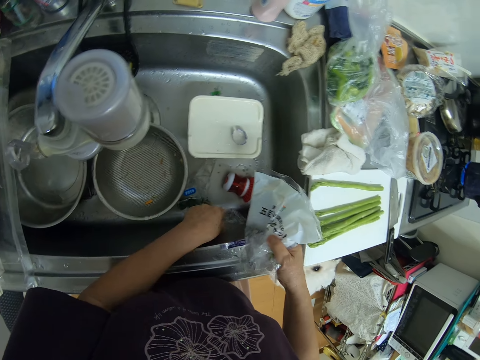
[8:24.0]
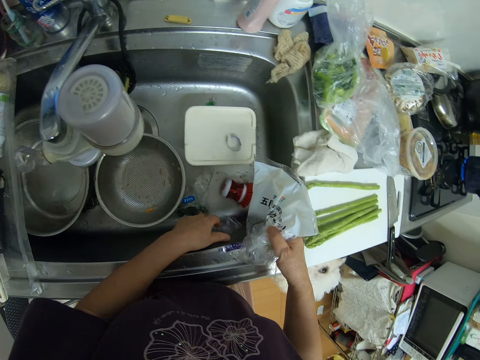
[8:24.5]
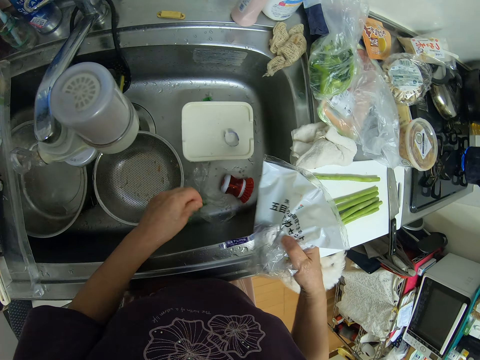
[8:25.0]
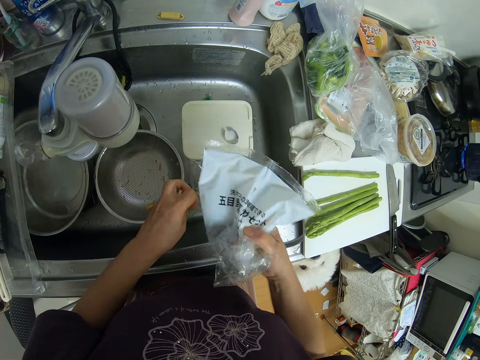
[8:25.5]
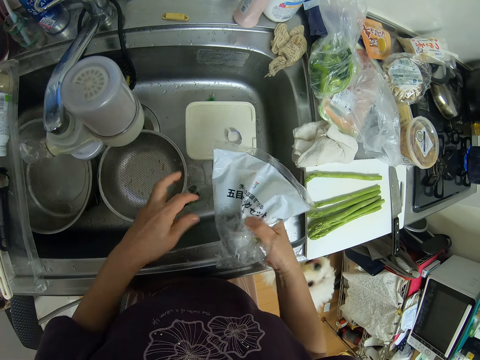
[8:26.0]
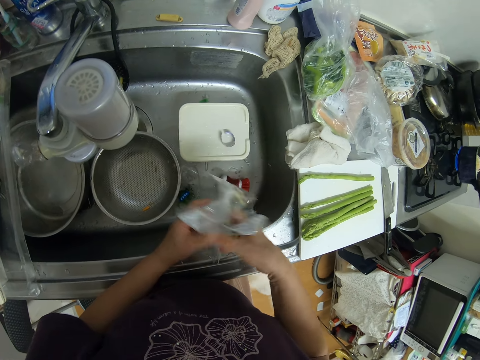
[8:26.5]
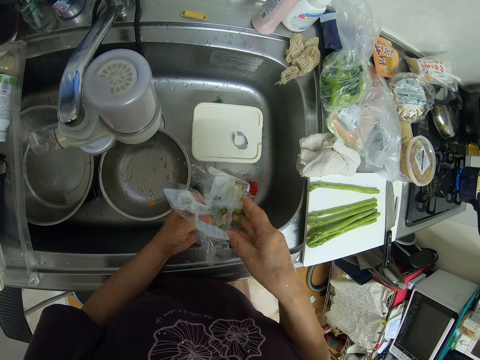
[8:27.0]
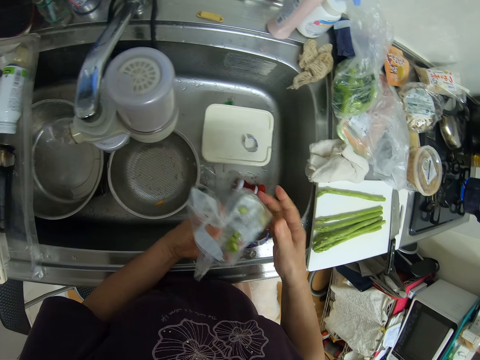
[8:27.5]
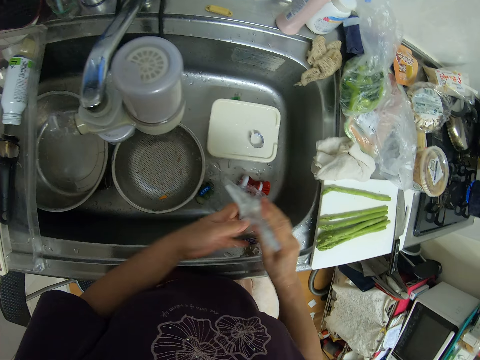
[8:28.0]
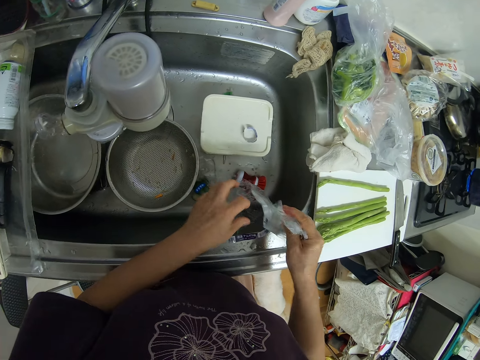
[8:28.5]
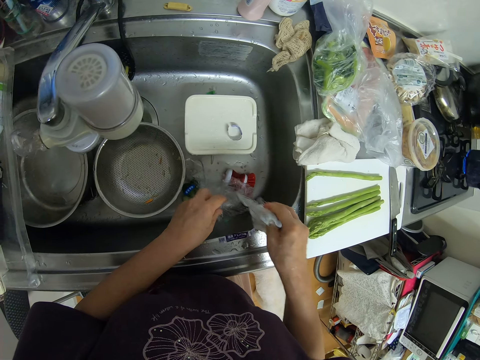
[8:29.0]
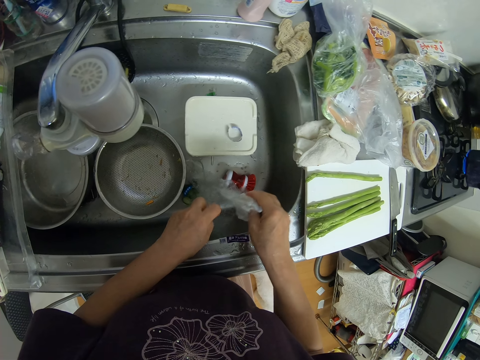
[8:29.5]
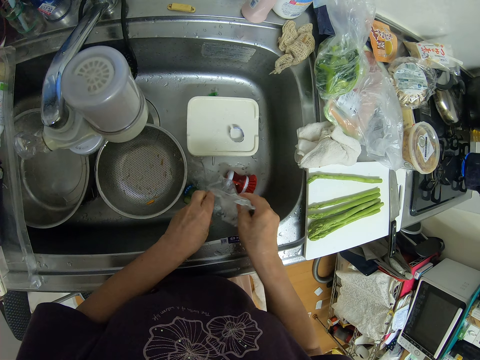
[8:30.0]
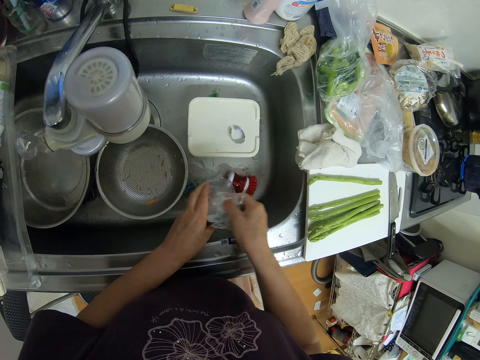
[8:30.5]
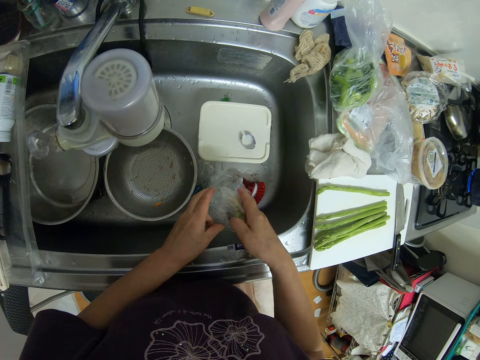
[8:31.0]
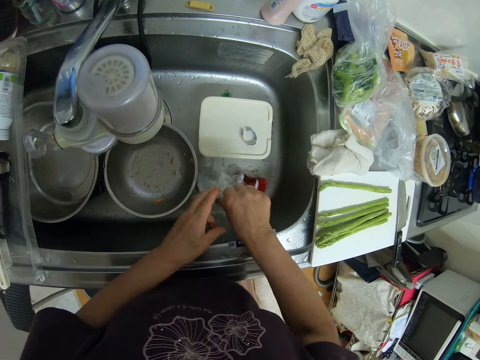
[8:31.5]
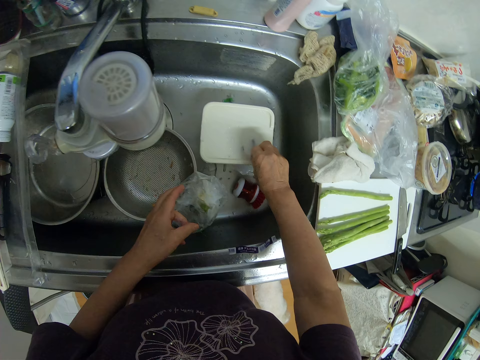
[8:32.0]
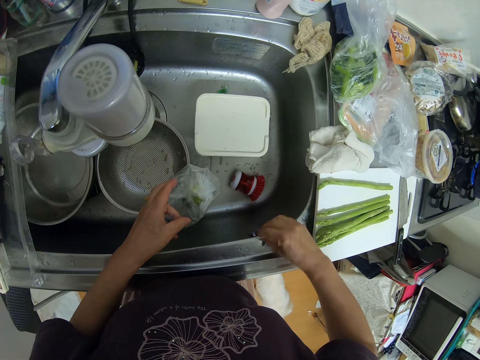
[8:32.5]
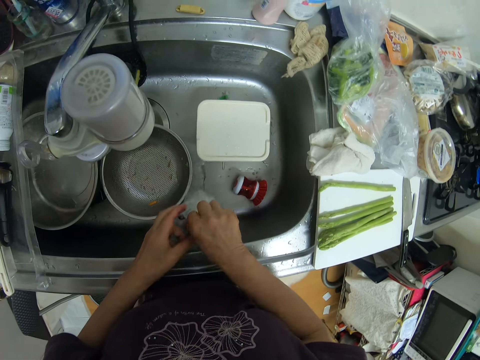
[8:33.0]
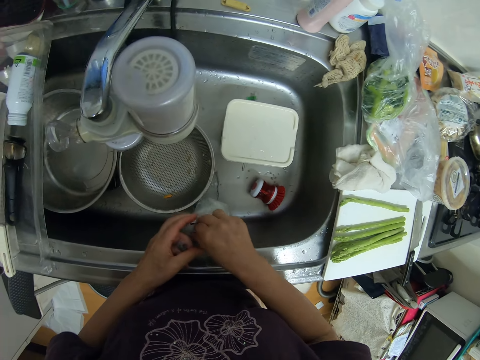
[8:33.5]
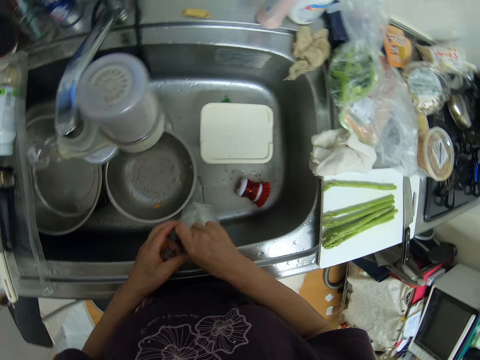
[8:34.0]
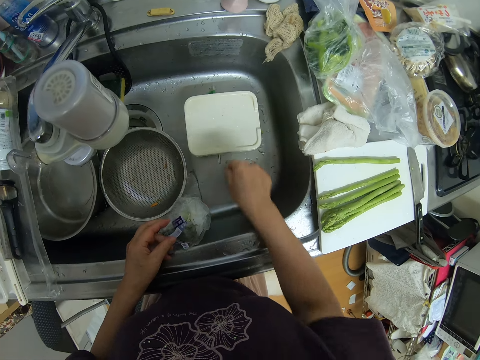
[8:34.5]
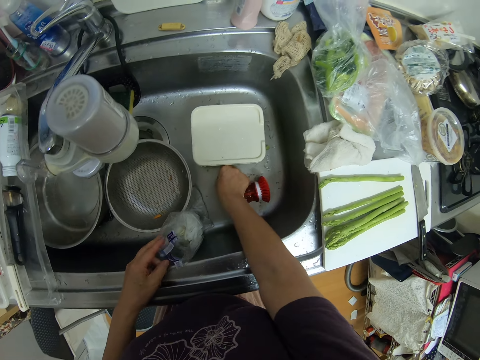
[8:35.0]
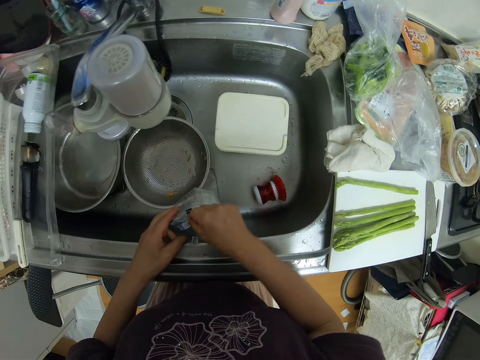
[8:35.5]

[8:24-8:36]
The camera wearer picks up another paper in the sink. They drop back the paper. They put the pieces in the first paper. They pick up the paper in the sink. They put the paper with asparagus pieces in the other paper. They put the other paper pieces in the paper.

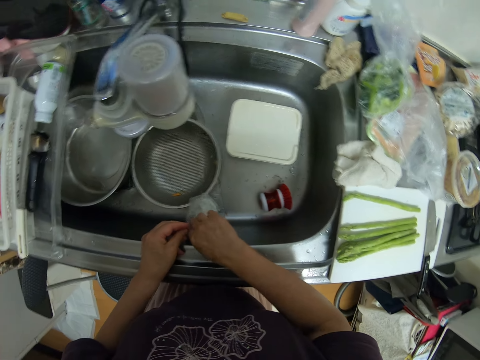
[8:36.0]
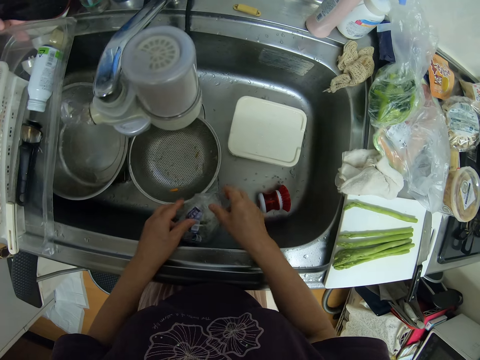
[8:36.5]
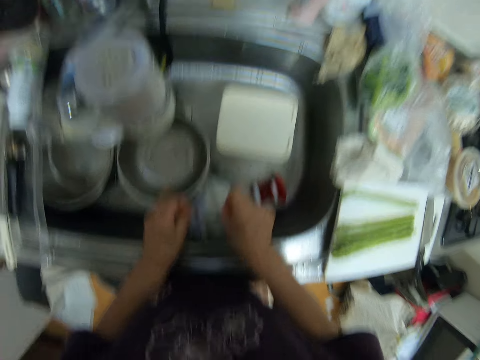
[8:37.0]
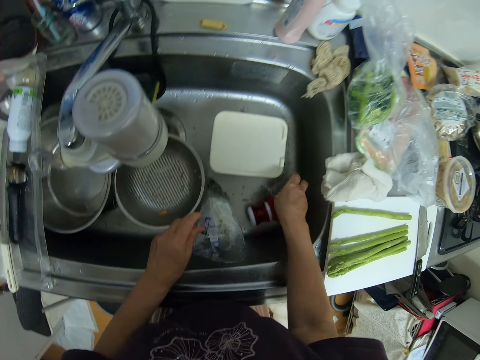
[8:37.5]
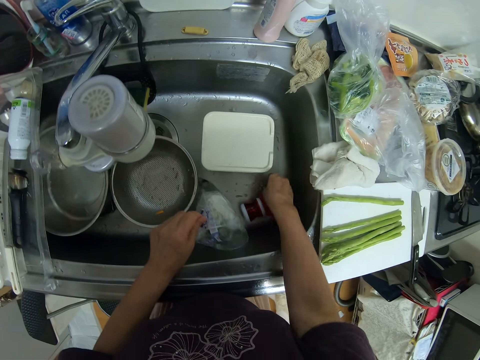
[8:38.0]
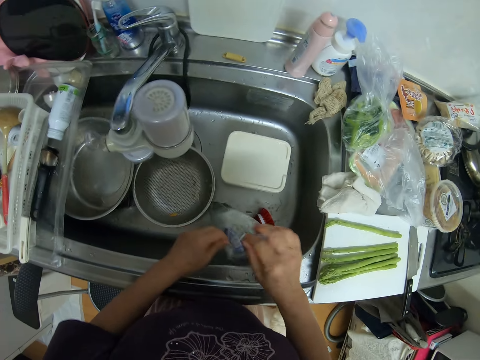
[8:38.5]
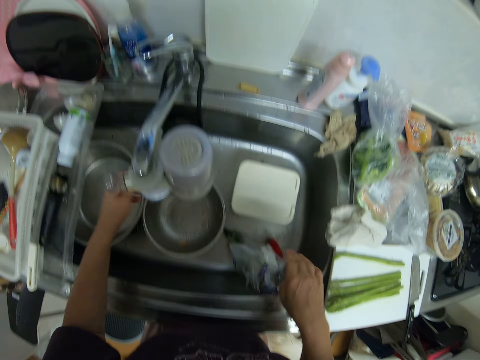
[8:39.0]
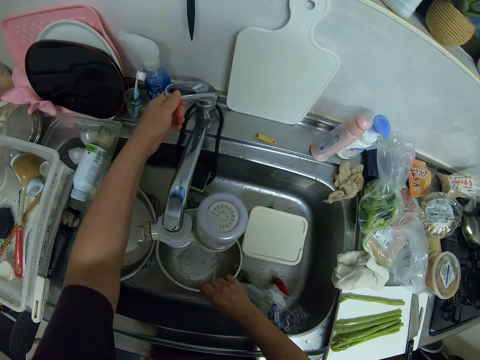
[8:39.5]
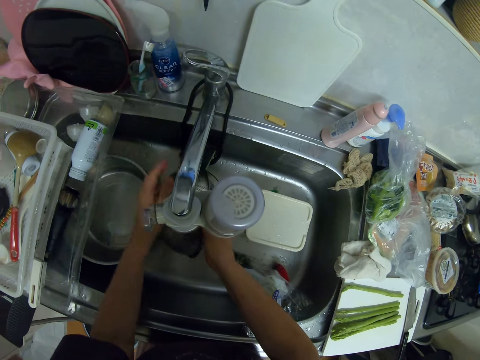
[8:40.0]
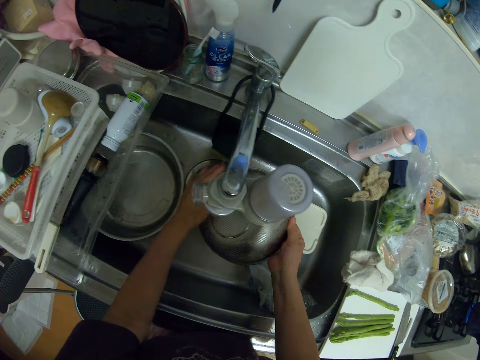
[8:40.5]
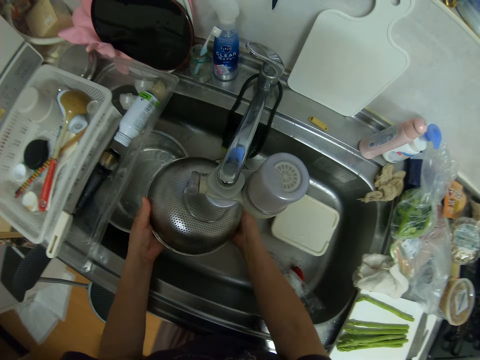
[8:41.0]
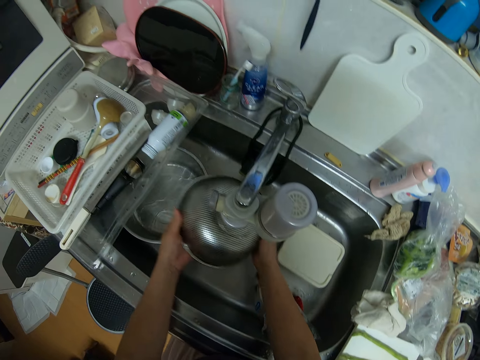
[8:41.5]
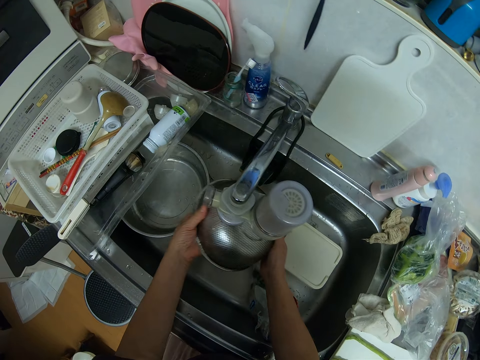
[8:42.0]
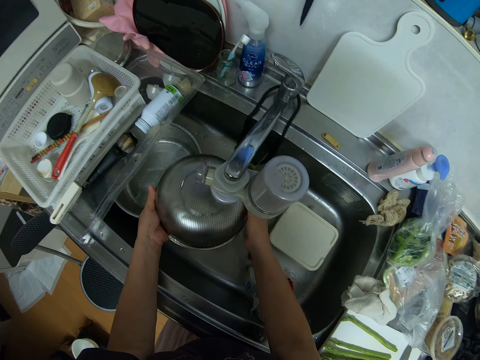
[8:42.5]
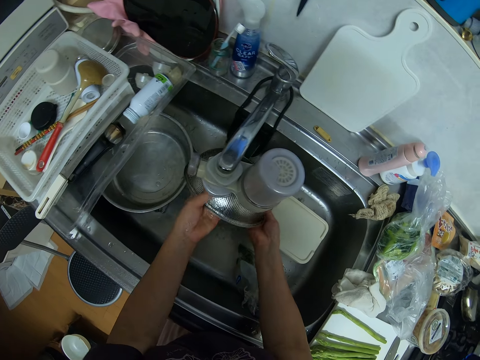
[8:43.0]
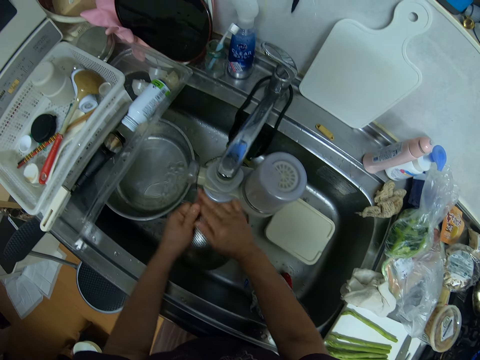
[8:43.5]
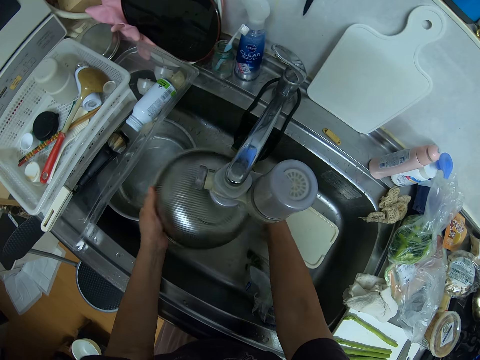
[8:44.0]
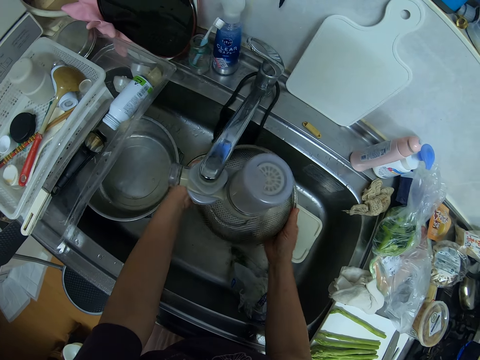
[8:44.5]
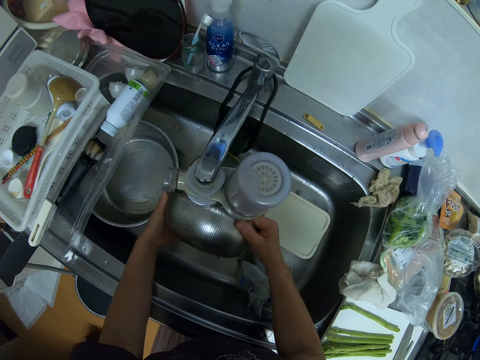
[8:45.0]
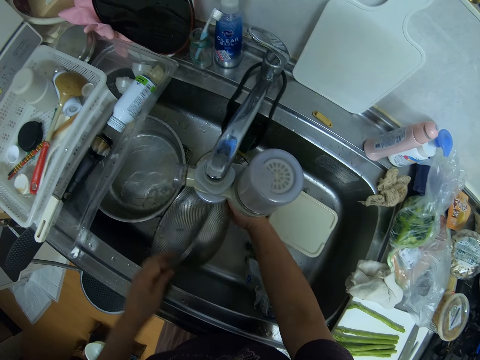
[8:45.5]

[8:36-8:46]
The camera wearer drops the paper in the sink. She opens the sink tap. She picks up the mesh strainer or colander in the sink. She rinses her hand and the colander with water from the sink tap.
